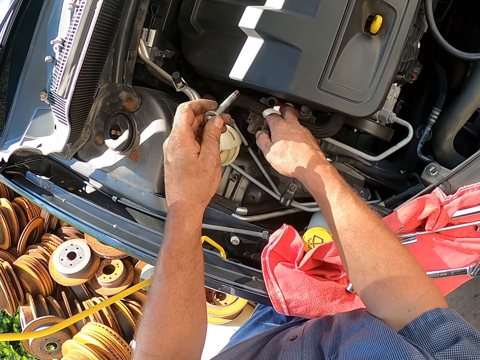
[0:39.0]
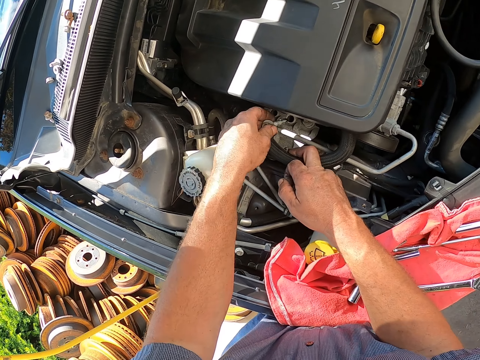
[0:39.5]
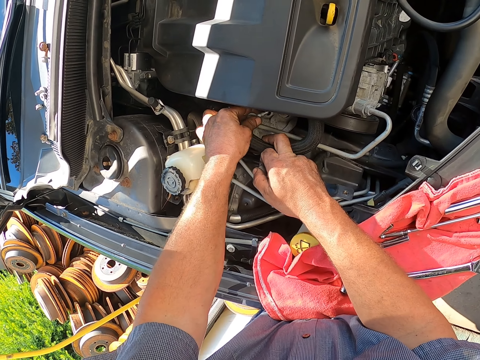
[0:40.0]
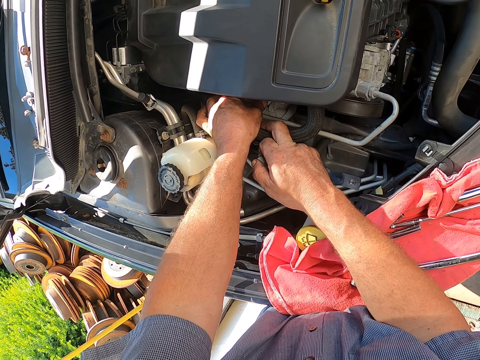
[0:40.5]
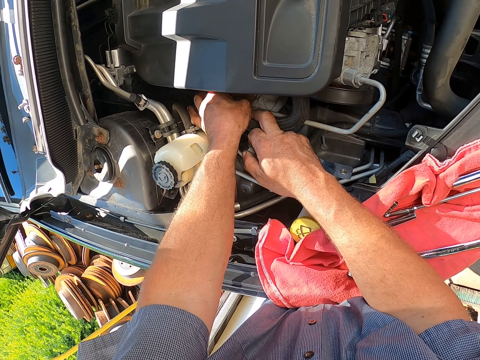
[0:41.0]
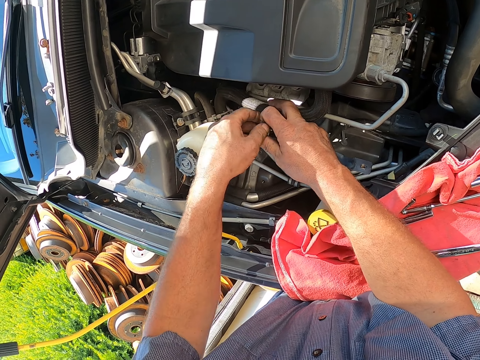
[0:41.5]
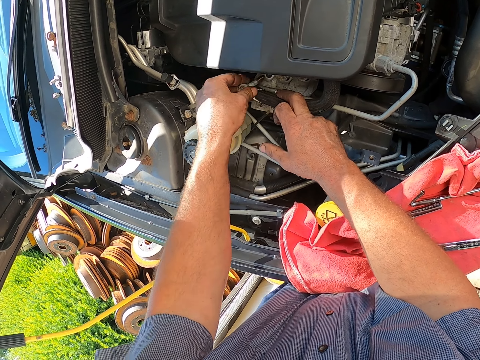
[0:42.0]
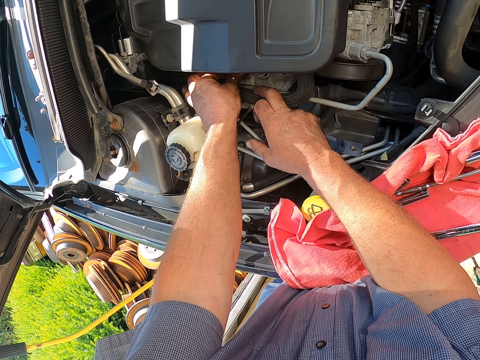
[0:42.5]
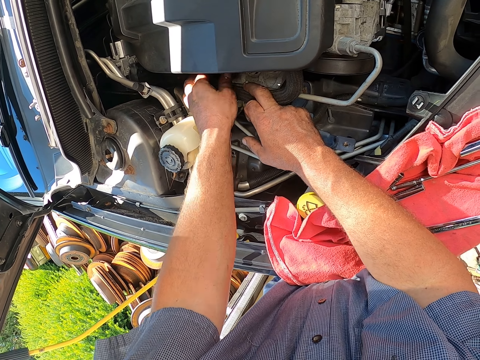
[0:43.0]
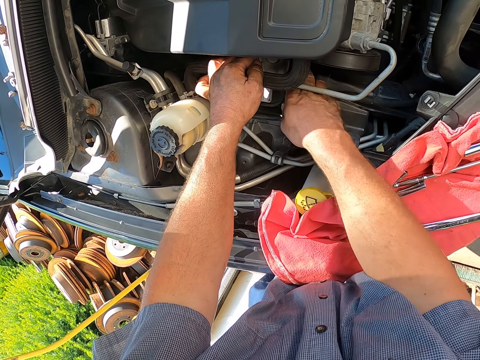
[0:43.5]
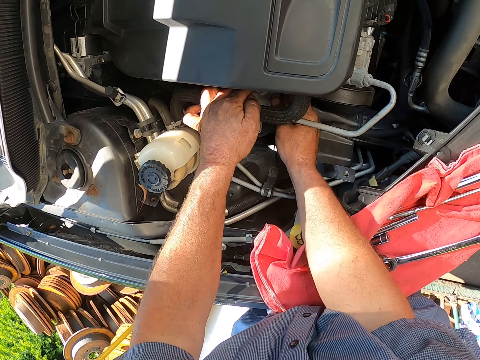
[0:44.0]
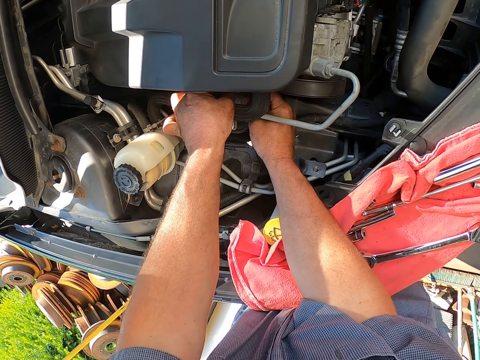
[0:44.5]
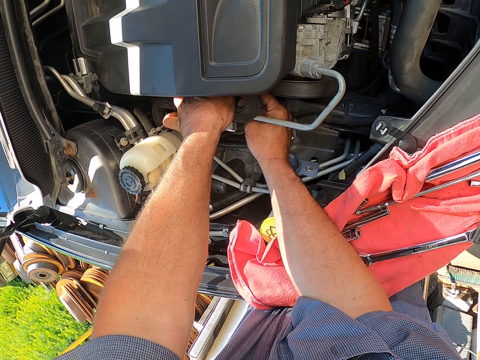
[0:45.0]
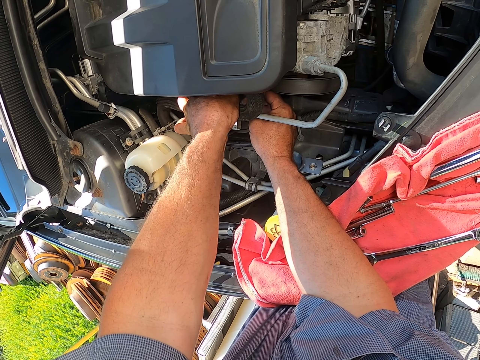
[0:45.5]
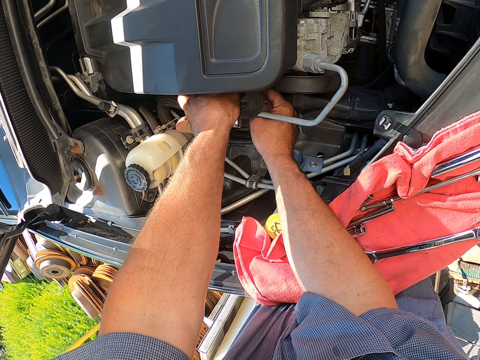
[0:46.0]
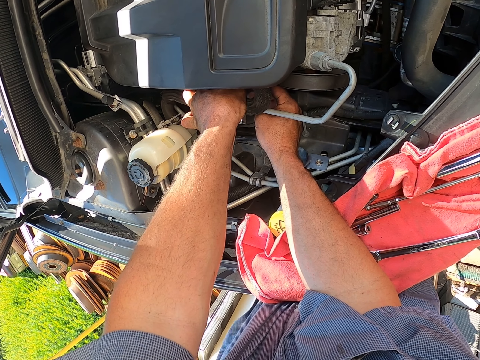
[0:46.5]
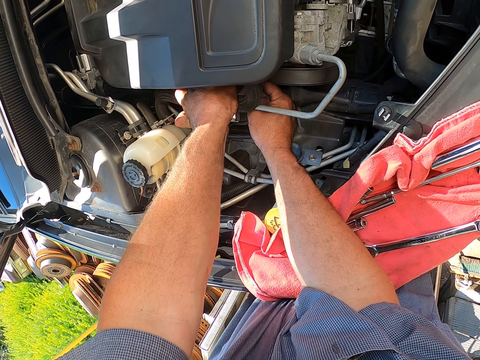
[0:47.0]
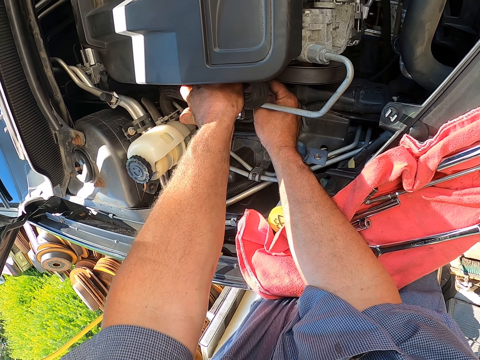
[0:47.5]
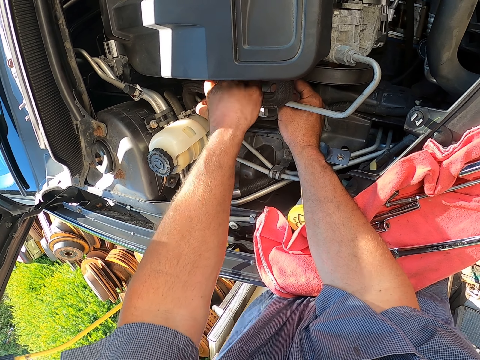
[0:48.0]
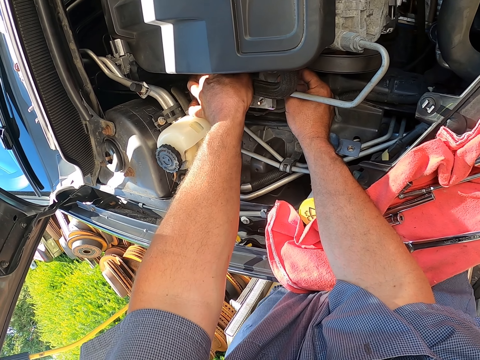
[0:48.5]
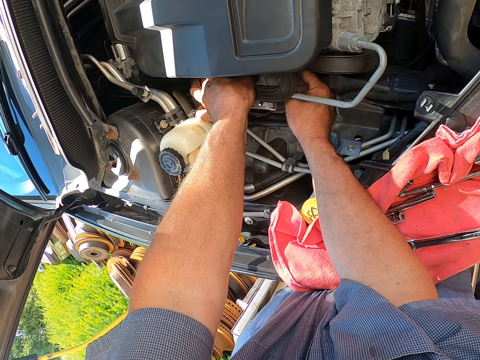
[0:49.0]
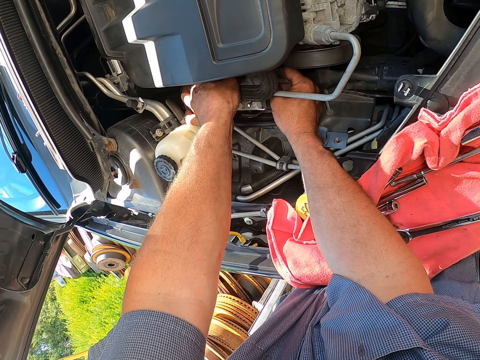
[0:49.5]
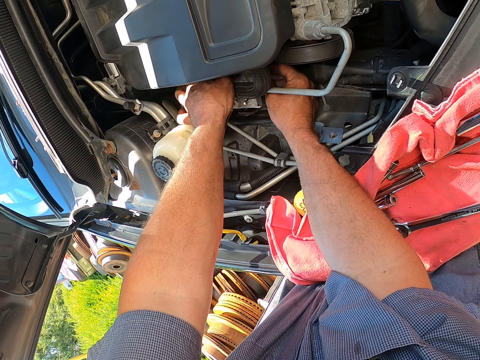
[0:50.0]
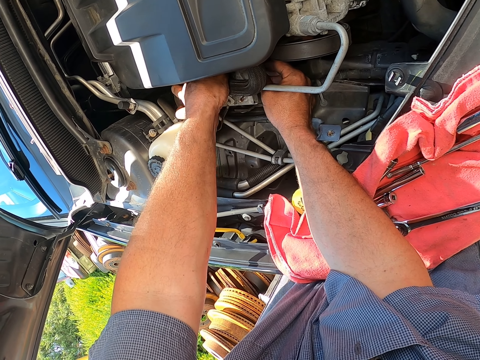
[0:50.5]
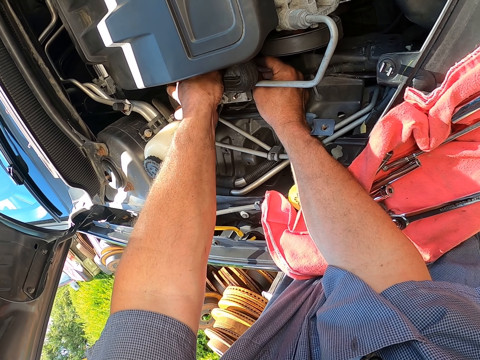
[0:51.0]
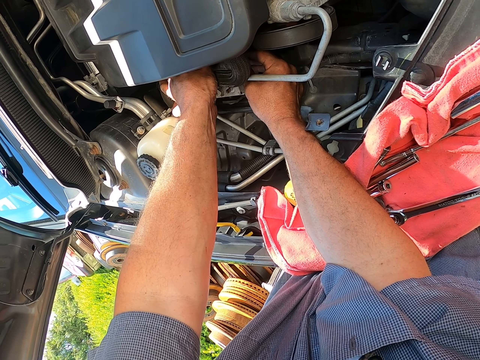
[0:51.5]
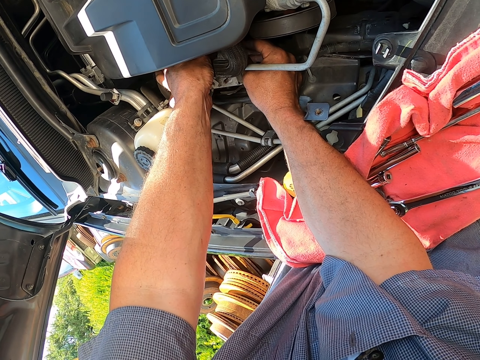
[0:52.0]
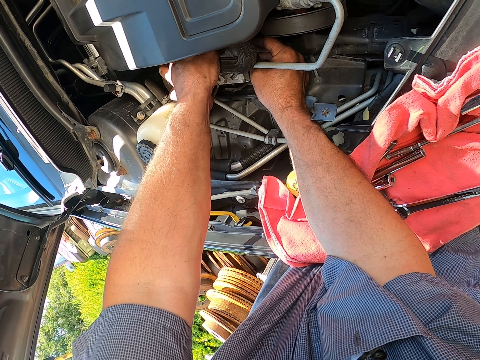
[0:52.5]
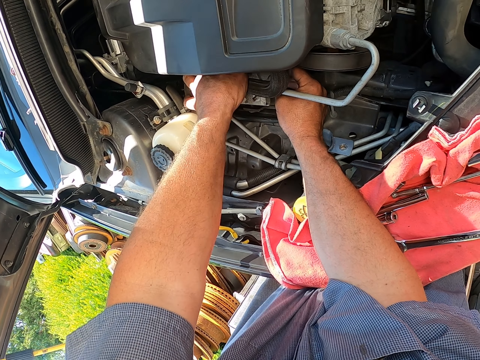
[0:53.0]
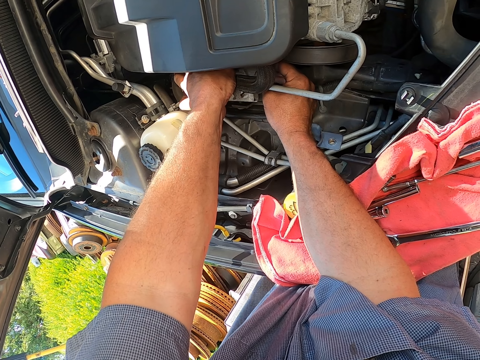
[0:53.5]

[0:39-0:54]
The camera wearer inserts another bolt with the left. They insert another bolt with the left again. They tighten the bolt.

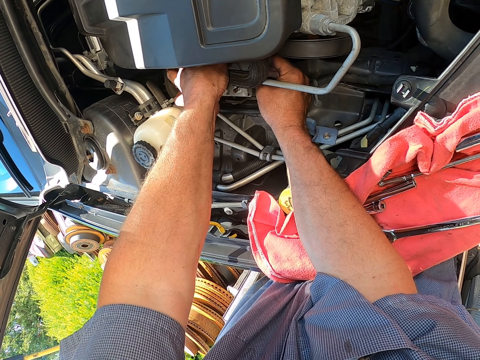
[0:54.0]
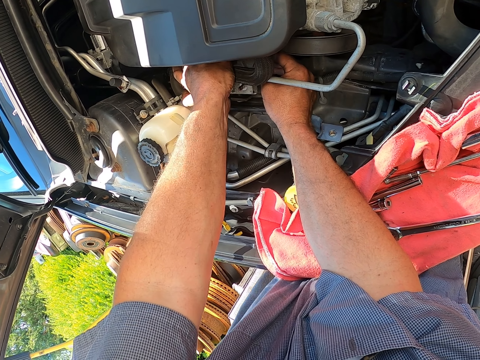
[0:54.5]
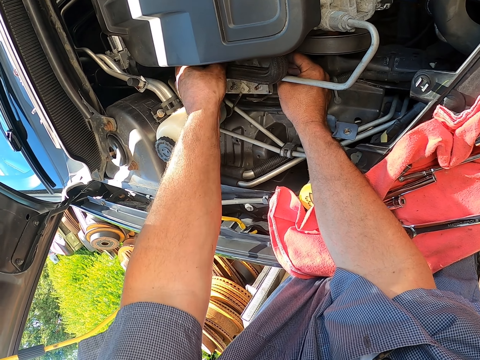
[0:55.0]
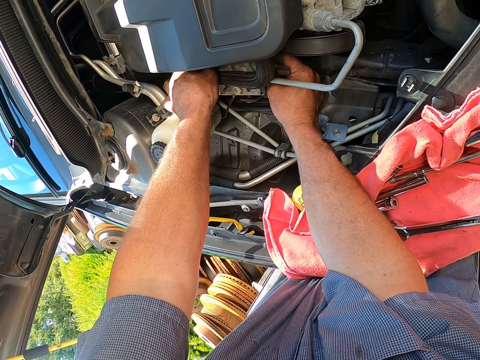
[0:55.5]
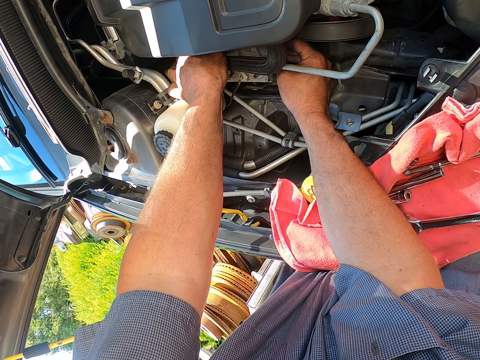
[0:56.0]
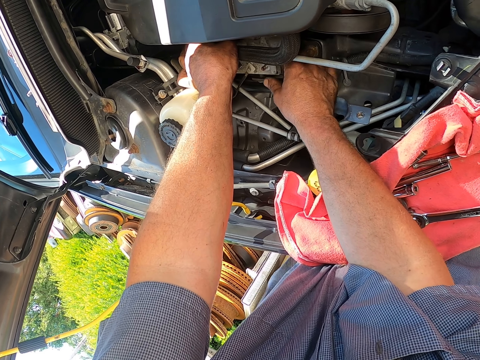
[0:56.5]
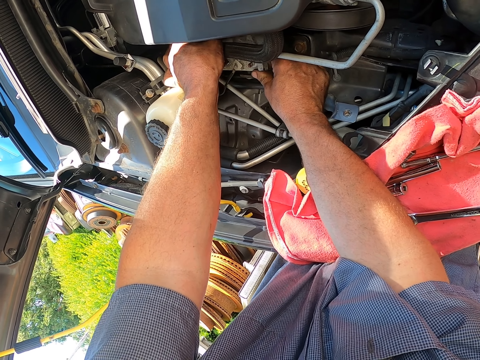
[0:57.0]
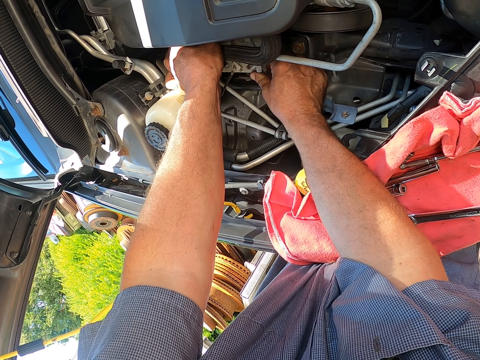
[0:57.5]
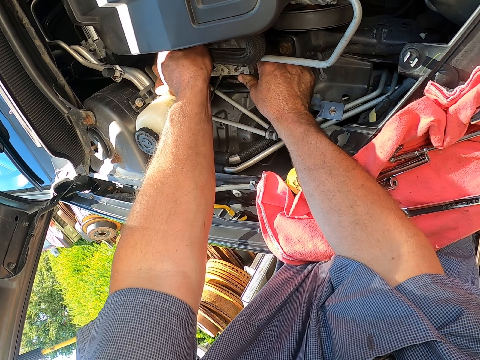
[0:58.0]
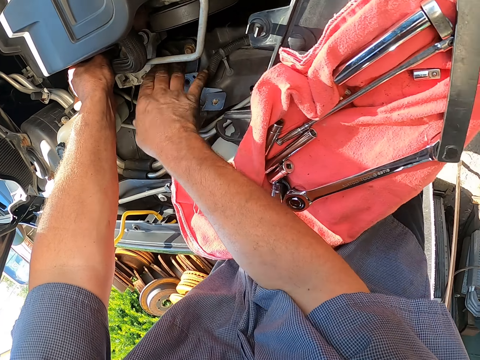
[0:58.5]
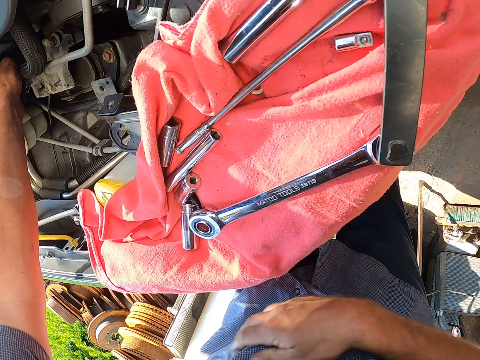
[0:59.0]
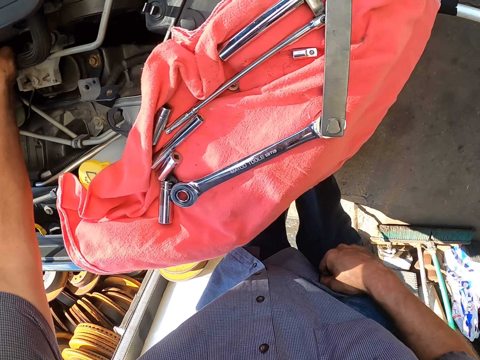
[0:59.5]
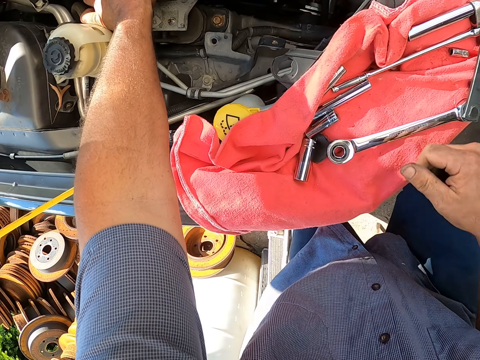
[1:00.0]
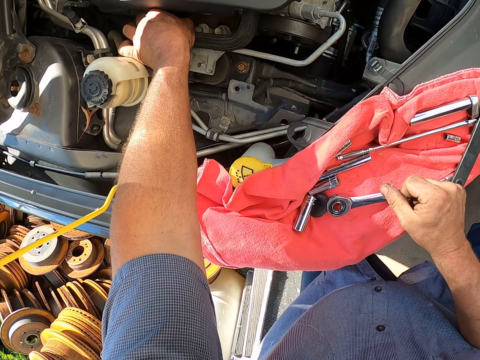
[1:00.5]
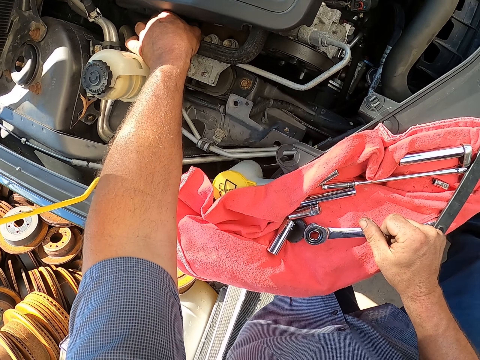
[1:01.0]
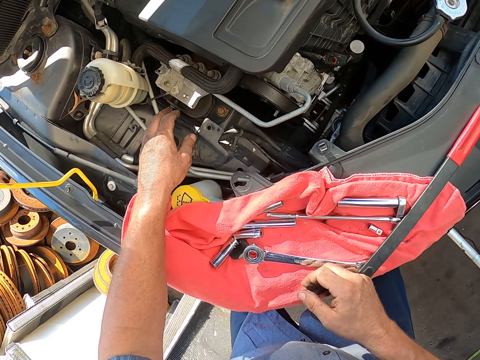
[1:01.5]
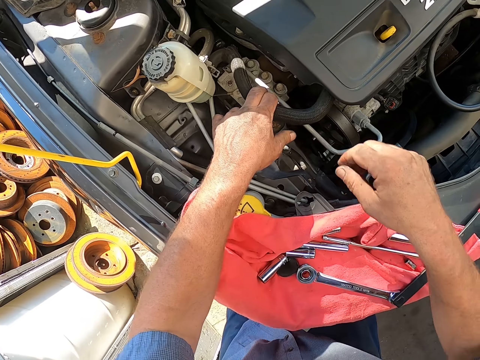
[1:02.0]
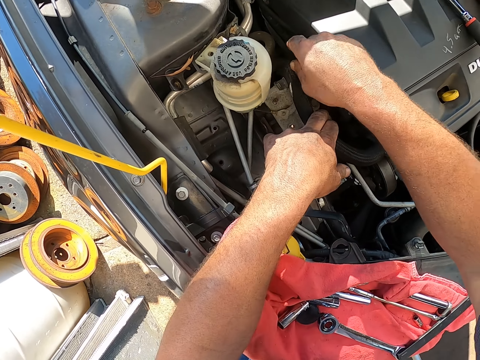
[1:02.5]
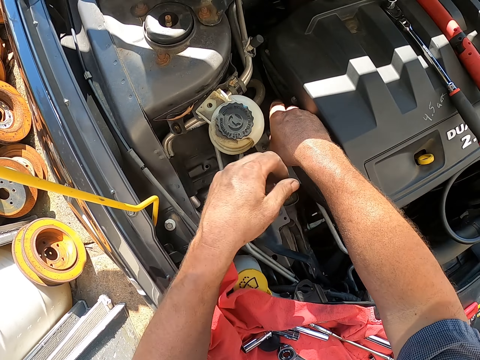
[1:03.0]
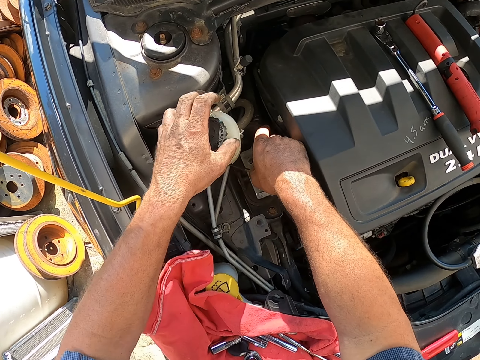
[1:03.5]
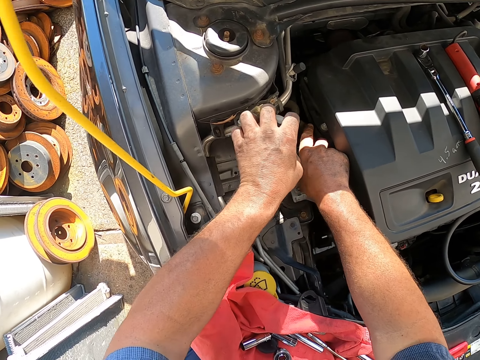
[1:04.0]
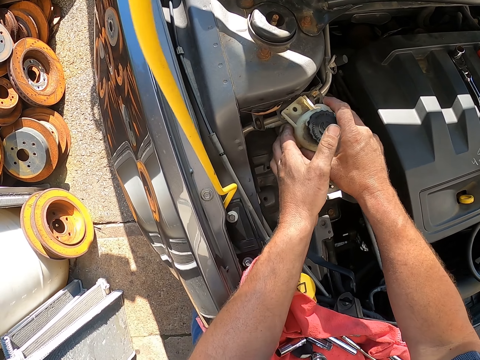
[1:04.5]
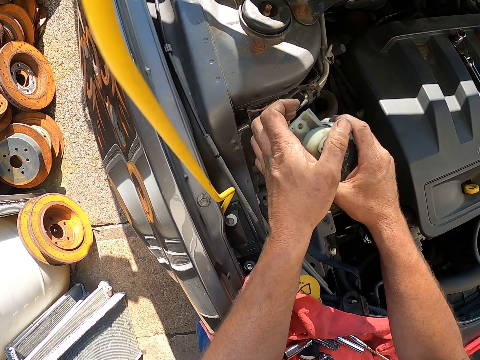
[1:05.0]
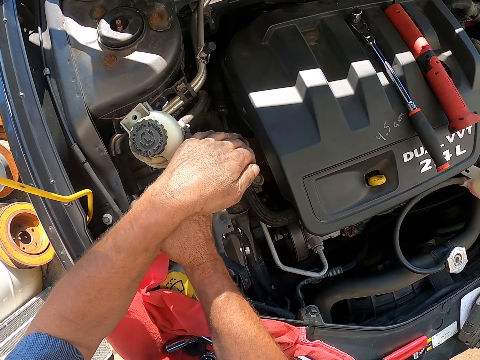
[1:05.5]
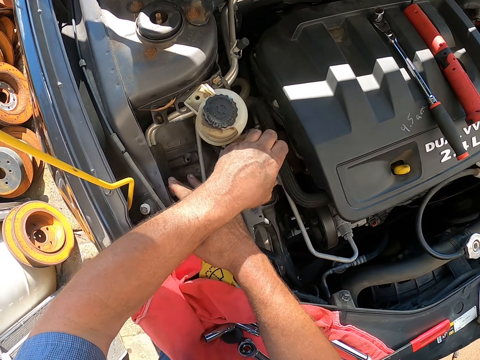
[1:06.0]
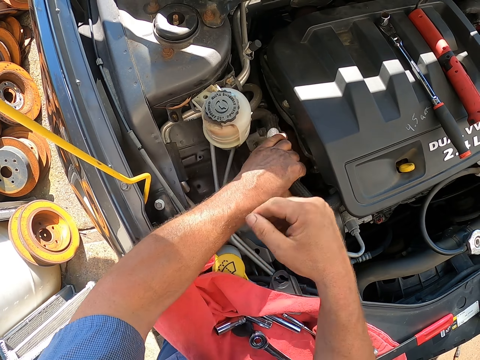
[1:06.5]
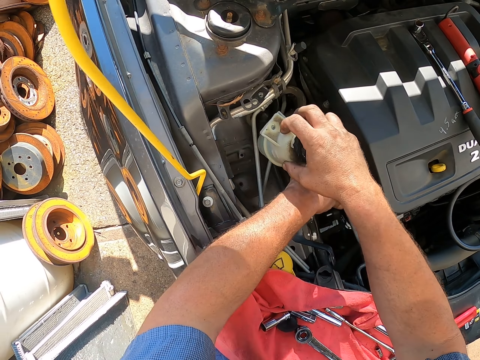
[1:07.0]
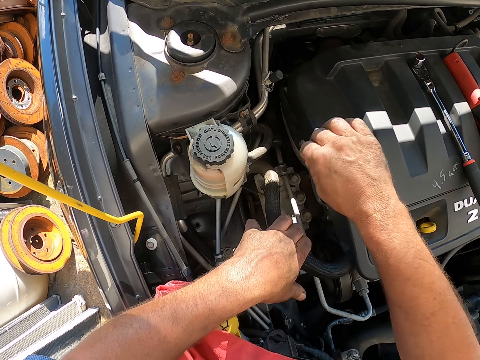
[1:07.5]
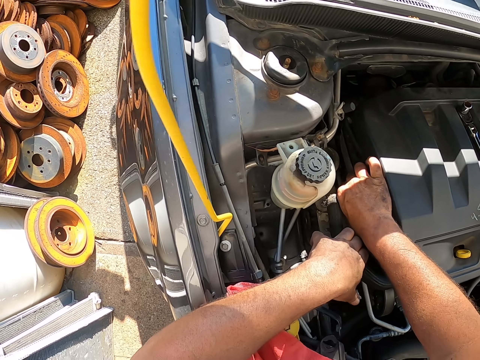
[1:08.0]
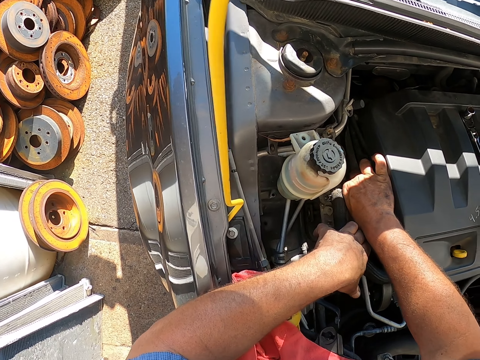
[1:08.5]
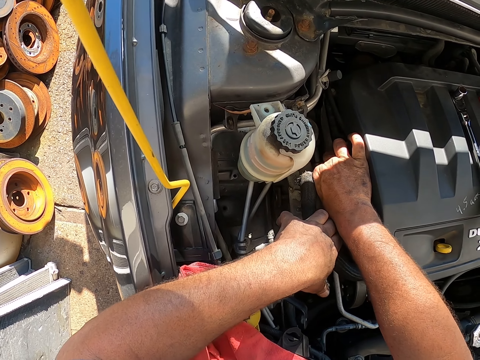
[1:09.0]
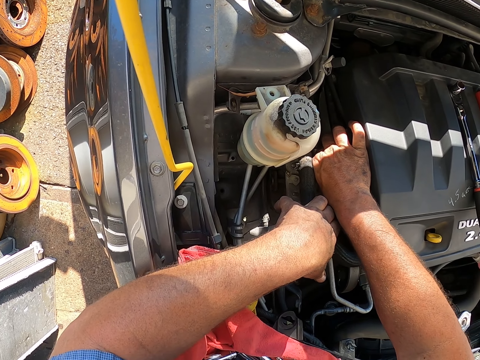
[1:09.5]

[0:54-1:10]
The camera wearer pulls the pipe. They touch the bonnet area. They hold something. They move something. They tighten the bolt.
